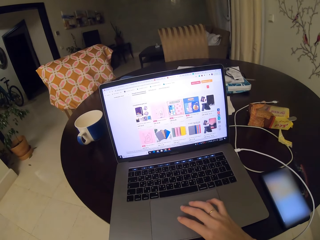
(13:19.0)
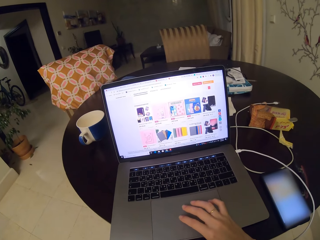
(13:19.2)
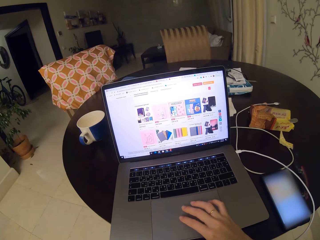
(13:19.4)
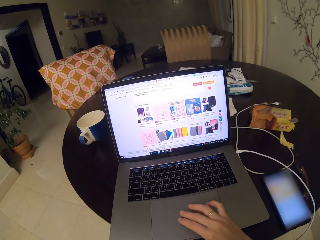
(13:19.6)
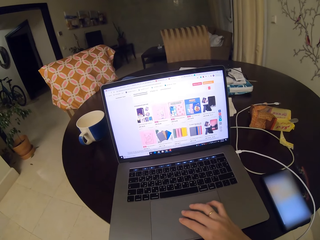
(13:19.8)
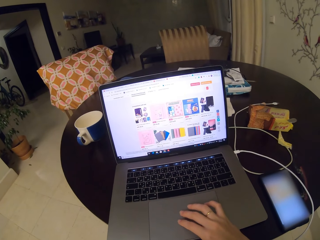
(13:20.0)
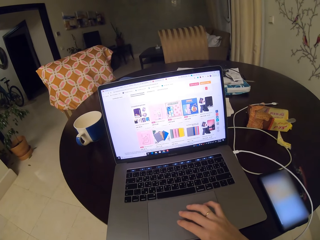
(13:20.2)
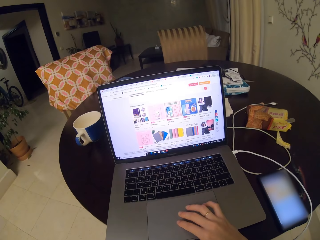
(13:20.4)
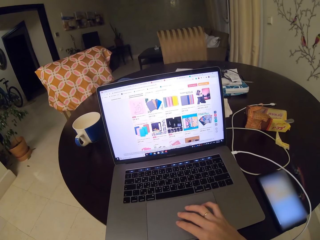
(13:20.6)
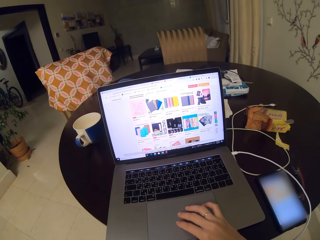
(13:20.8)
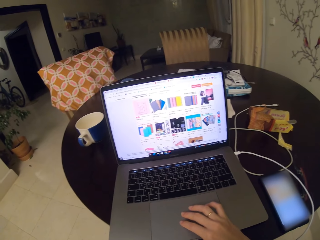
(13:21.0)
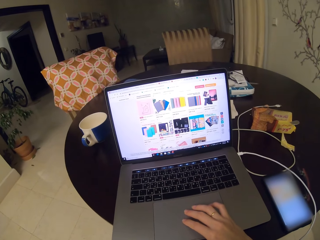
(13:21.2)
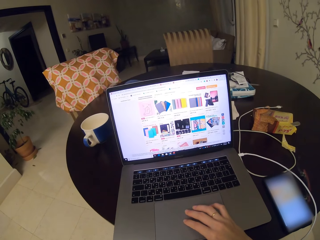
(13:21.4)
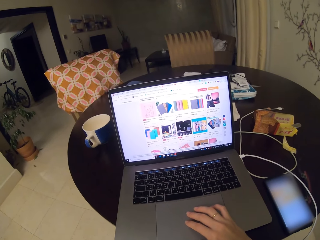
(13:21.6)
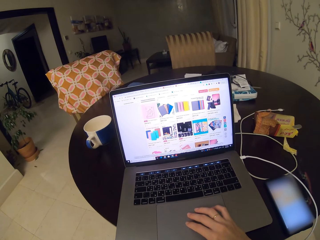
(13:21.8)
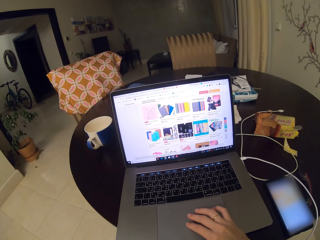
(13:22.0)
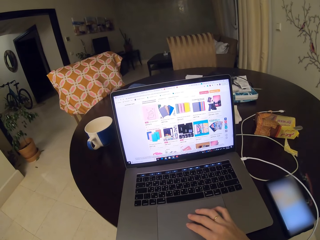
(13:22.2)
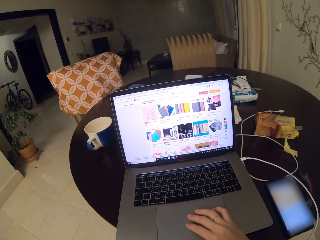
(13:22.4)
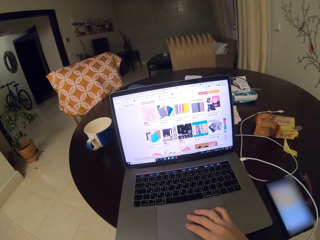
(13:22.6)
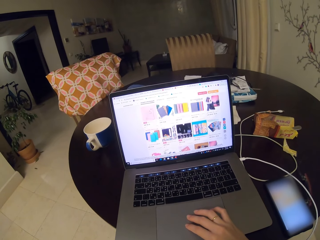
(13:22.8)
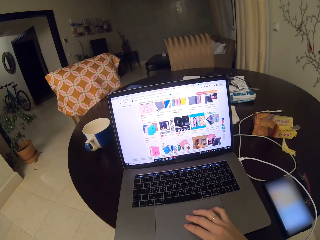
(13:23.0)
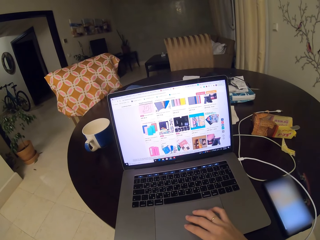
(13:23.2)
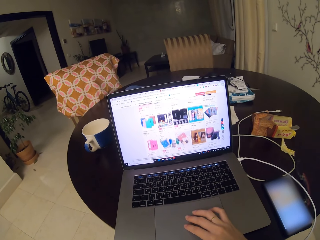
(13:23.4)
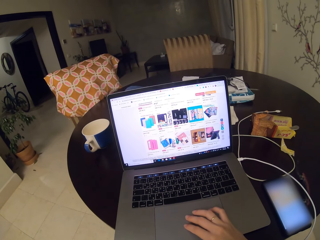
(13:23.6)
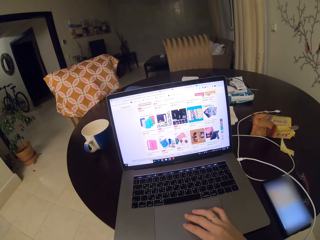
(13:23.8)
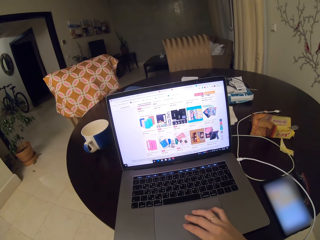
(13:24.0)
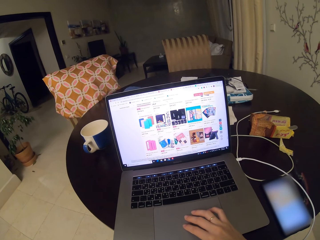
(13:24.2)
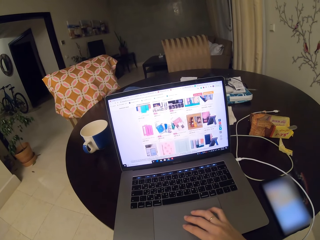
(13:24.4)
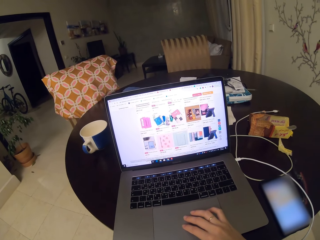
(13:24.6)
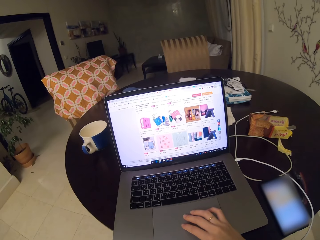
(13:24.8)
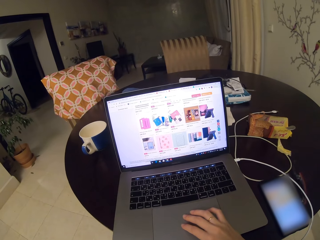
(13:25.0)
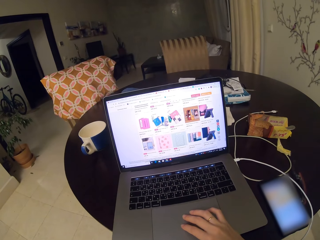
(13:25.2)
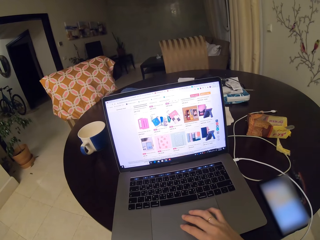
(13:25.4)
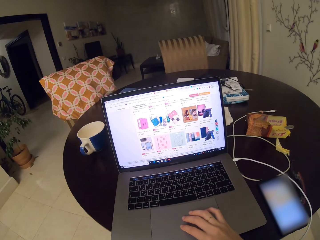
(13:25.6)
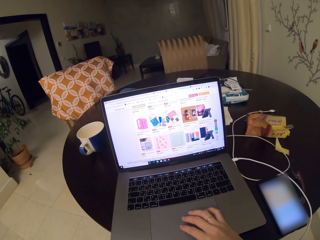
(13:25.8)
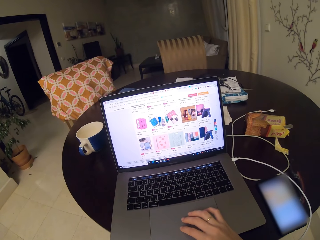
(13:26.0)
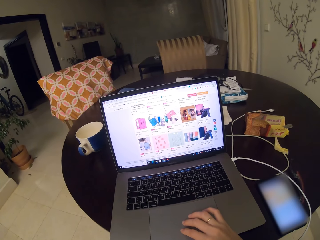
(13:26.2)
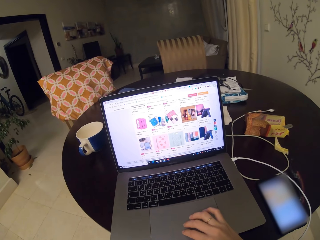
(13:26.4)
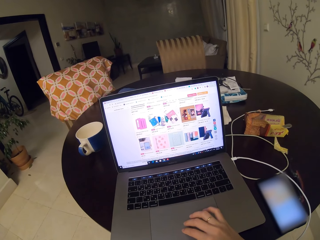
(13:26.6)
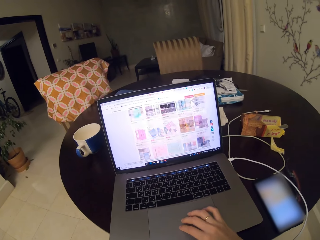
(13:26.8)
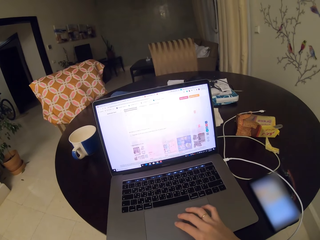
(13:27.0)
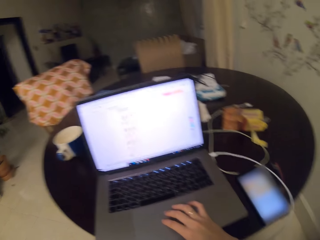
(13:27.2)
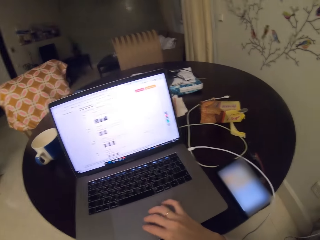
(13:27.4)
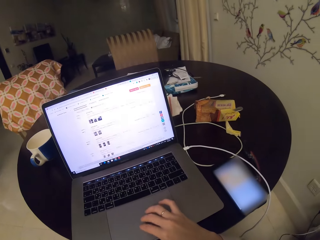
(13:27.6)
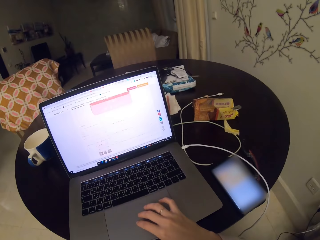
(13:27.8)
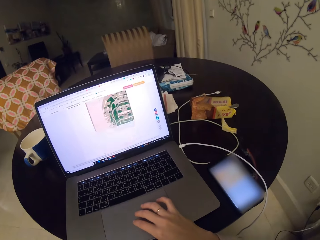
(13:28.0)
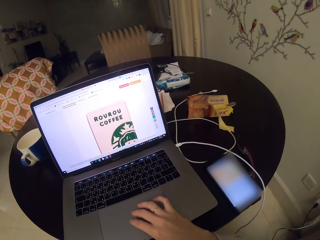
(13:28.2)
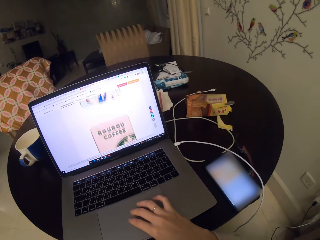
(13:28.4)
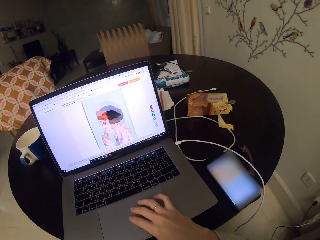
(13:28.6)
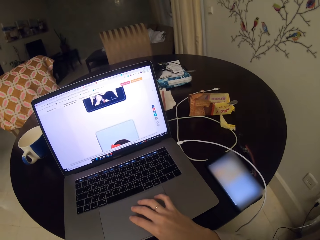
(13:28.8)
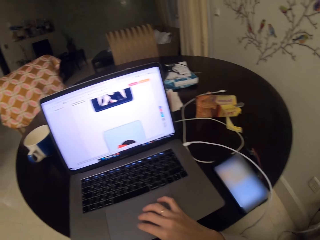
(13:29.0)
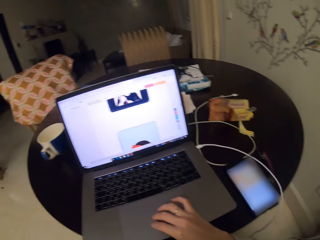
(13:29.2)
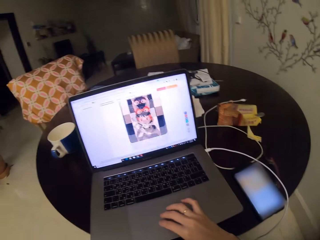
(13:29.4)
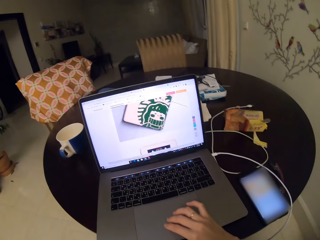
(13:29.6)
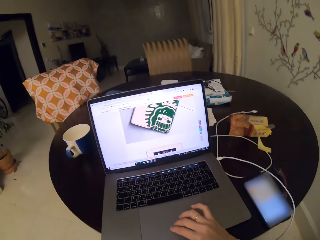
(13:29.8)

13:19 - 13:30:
The camera wearer uses the laptop.

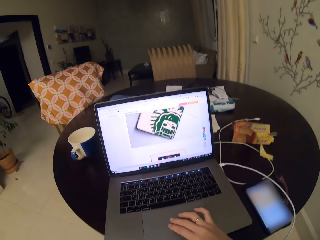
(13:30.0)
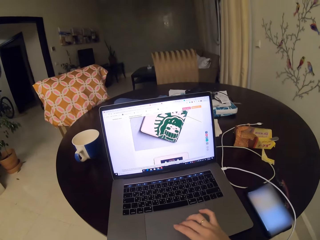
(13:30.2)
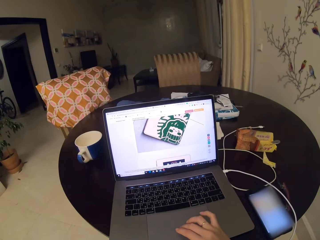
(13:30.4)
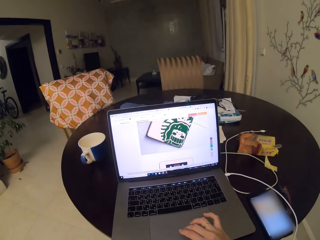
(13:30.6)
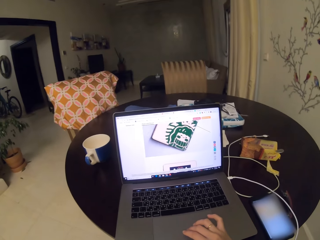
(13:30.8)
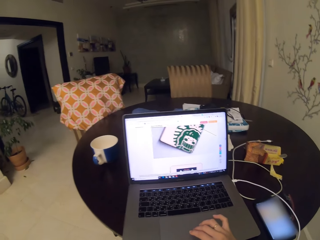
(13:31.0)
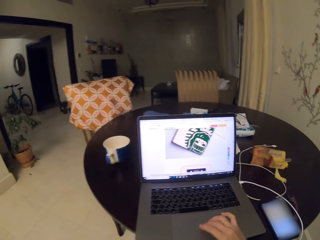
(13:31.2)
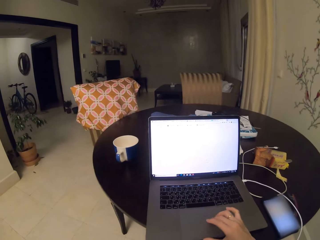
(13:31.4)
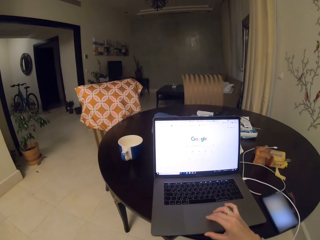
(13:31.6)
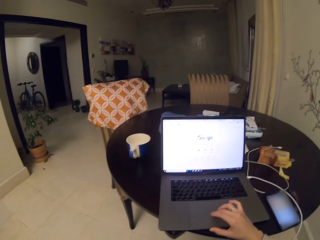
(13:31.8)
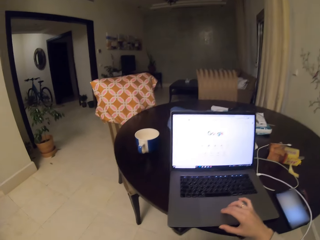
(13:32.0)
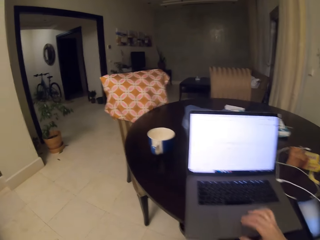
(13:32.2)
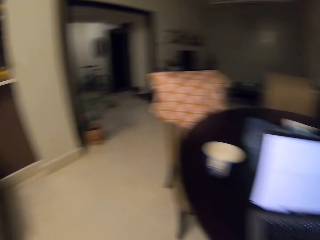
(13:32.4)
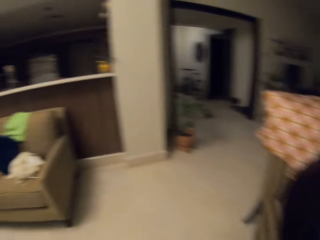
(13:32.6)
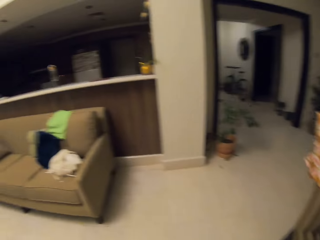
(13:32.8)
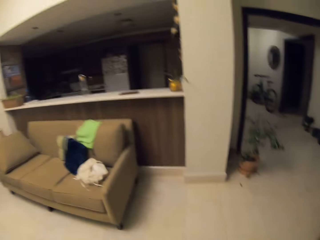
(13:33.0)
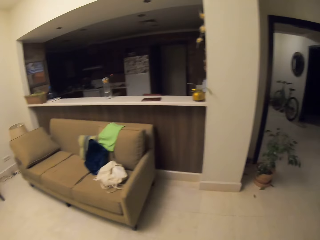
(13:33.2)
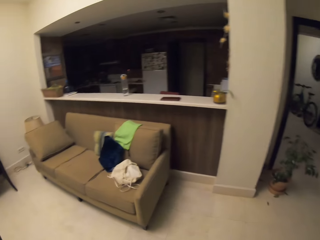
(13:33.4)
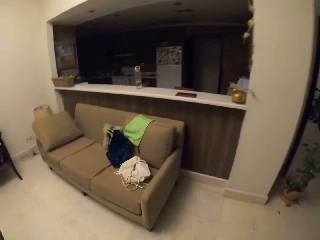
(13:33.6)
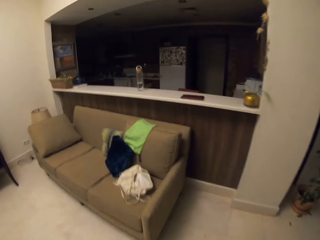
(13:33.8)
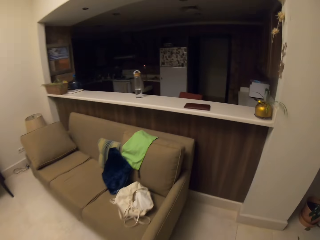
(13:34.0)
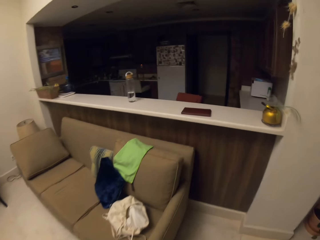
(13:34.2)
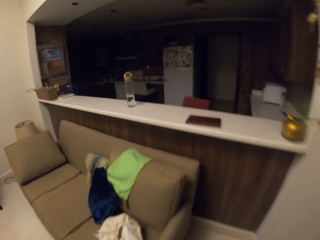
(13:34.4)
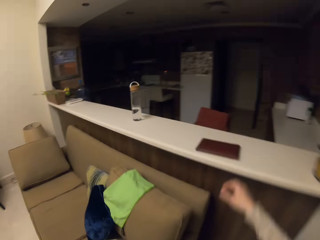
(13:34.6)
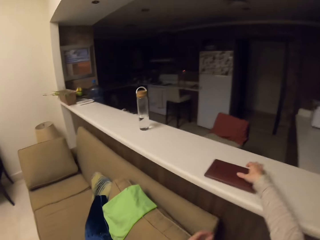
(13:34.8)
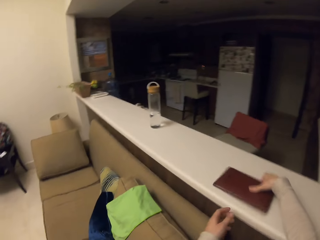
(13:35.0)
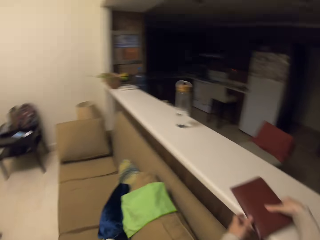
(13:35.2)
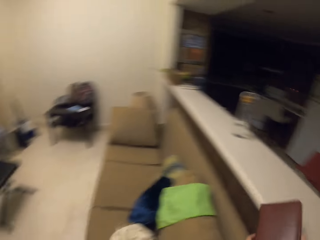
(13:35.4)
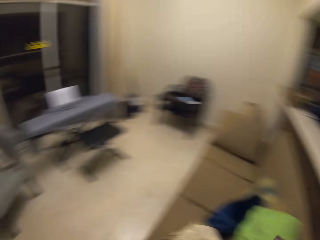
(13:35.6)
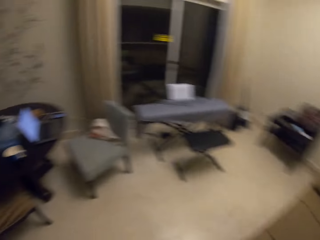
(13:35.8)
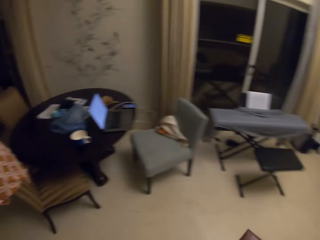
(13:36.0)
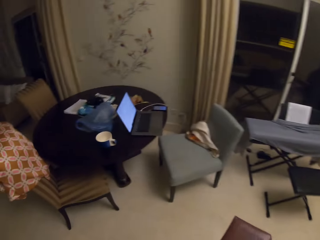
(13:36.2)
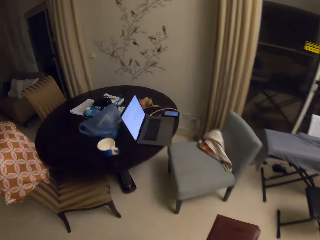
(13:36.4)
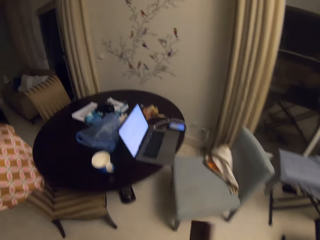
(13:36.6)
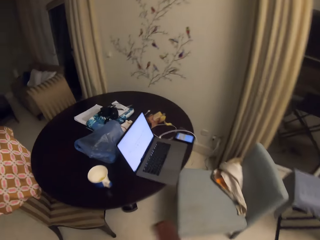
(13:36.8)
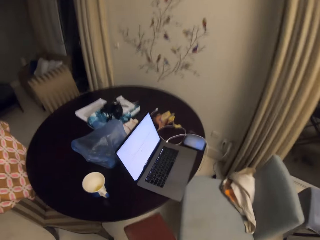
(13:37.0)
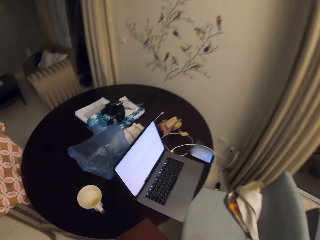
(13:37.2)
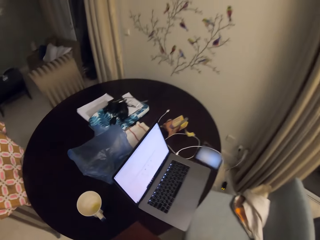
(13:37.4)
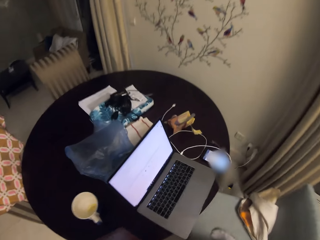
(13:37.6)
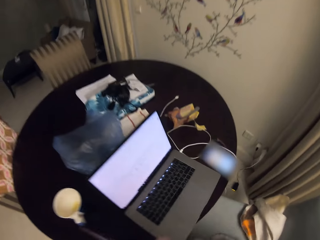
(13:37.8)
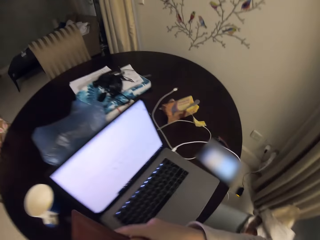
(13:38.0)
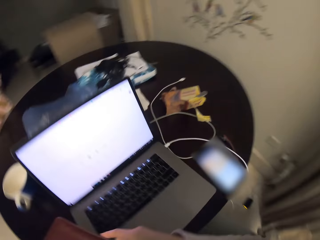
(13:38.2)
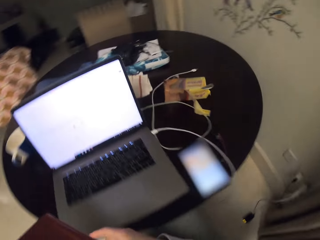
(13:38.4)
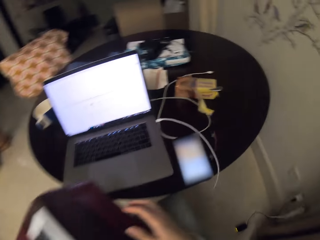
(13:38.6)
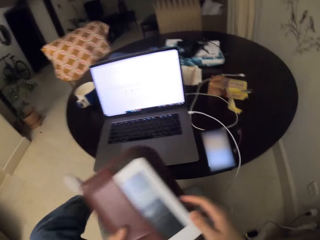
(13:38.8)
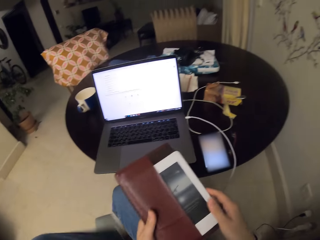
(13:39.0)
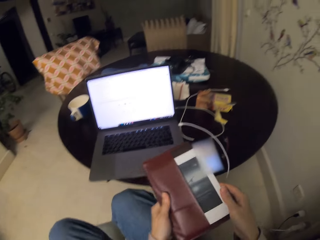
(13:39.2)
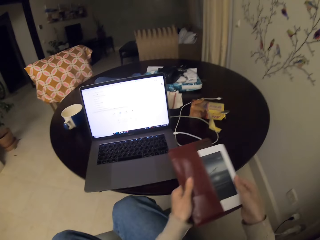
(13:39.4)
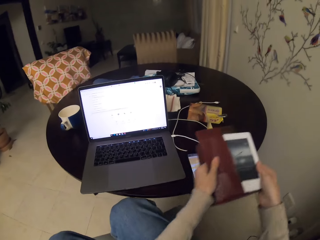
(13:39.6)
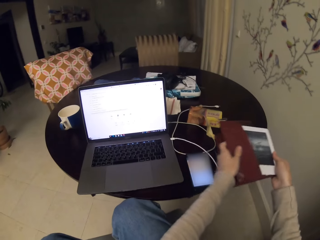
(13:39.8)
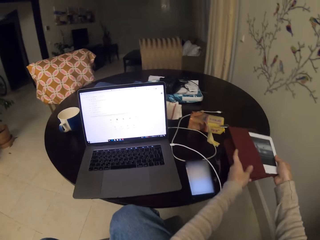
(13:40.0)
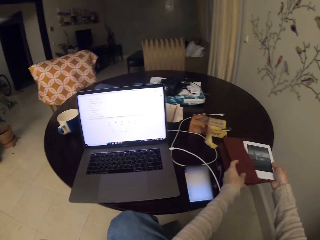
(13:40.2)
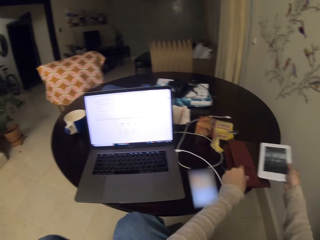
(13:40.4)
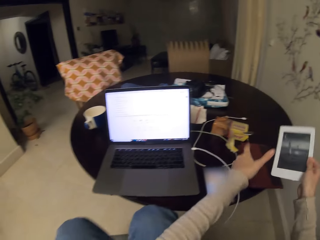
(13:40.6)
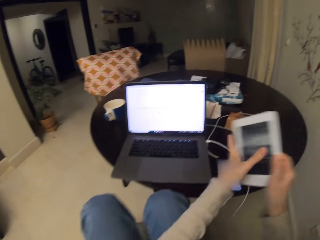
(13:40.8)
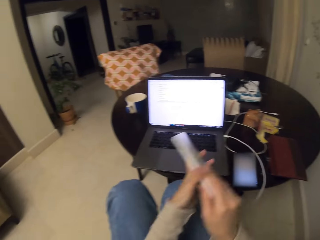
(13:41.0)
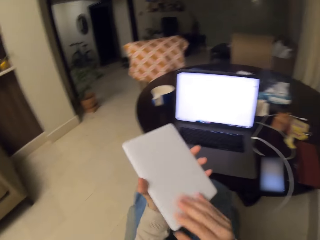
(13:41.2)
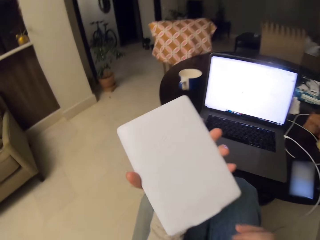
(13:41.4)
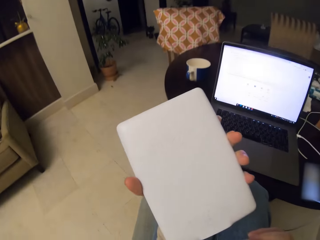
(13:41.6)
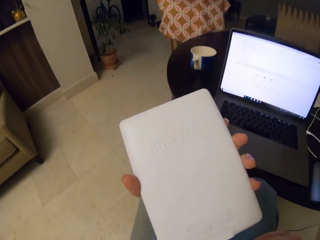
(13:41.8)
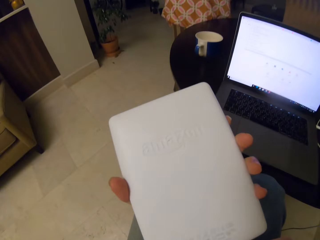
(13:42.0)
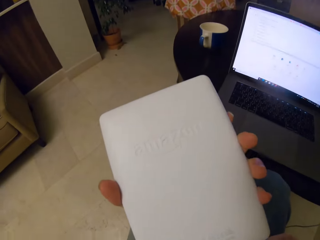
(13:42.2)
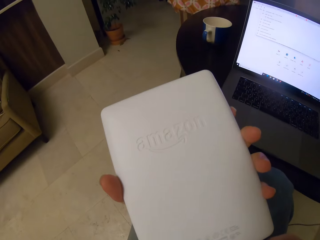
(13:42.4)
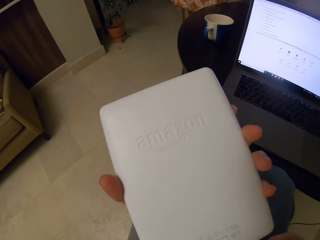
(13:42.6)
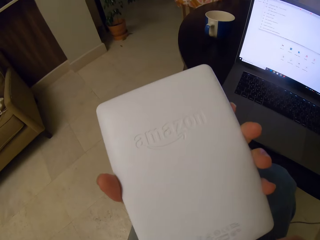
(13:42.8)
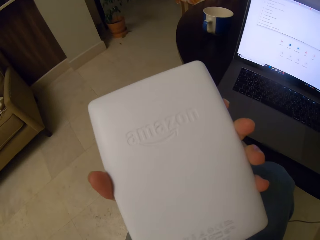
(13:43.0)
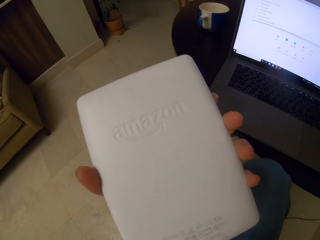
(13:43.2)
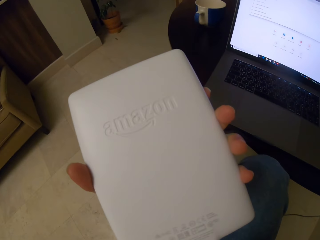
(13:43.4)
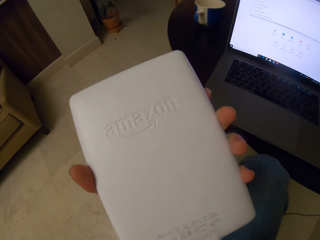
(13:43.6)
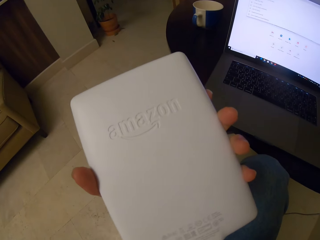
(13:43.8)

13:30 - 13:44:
The camera wearer moves in the room. They pick the tablet bag. They walk in the room. They sit on the chair. They remove the tablet from the bag. They place the tablet bag on the table. They pick up a case. They look at the back of the tablet.
